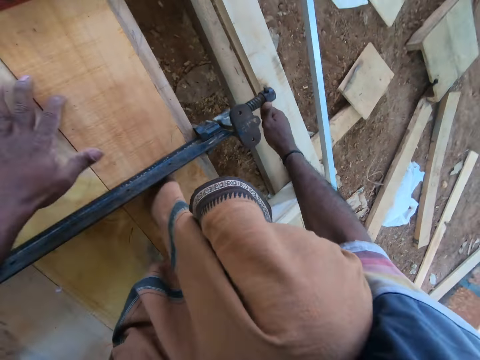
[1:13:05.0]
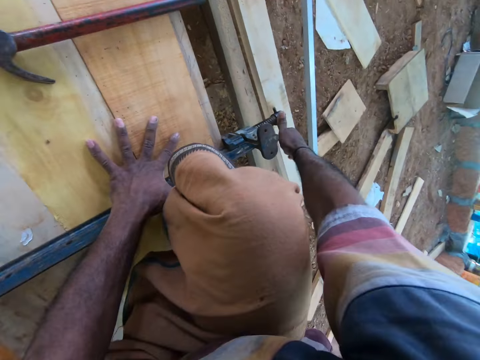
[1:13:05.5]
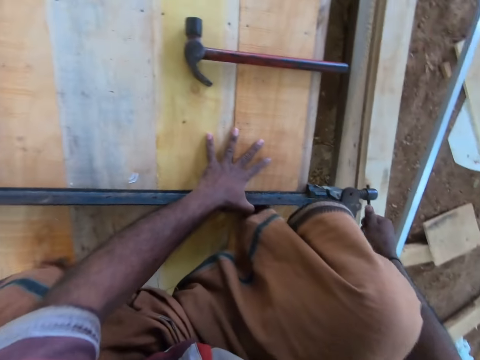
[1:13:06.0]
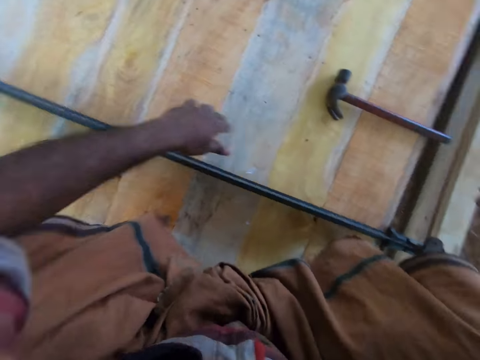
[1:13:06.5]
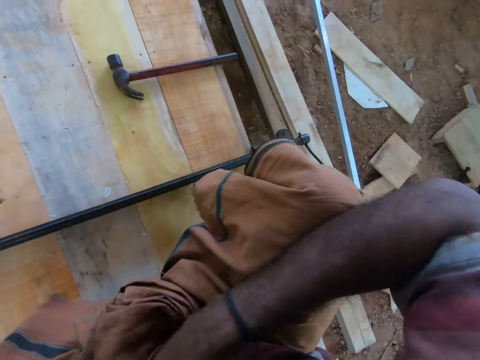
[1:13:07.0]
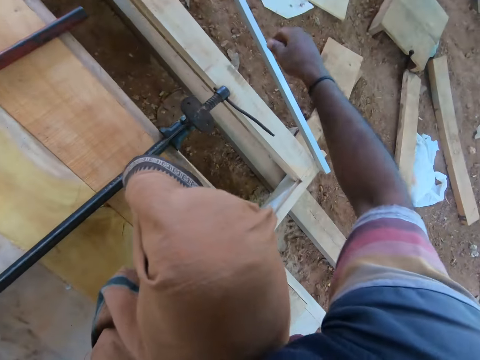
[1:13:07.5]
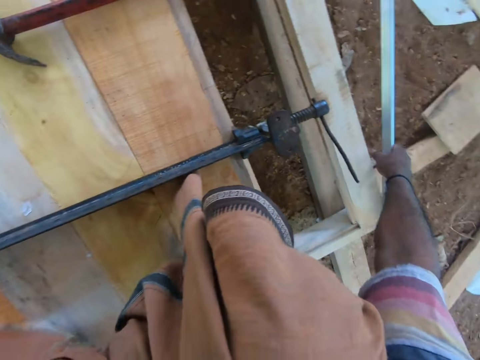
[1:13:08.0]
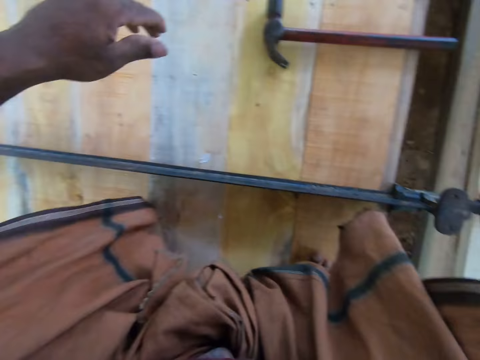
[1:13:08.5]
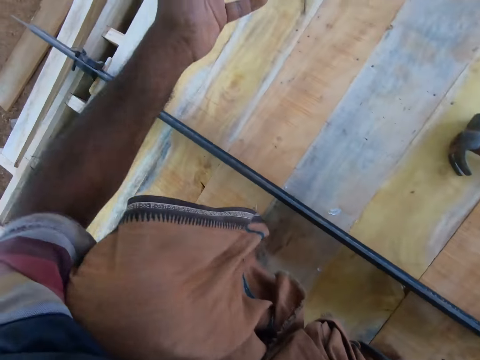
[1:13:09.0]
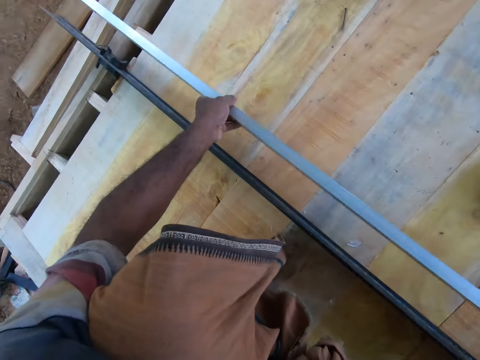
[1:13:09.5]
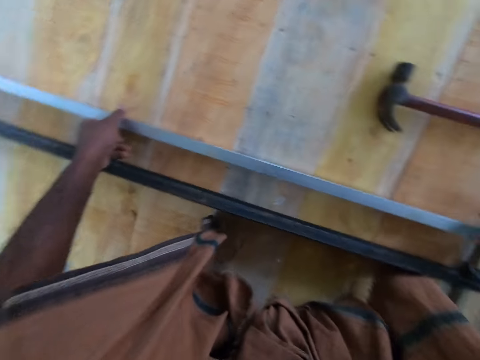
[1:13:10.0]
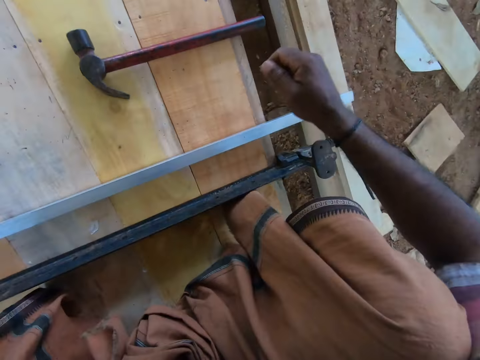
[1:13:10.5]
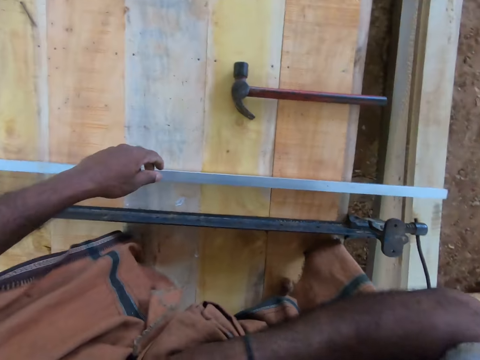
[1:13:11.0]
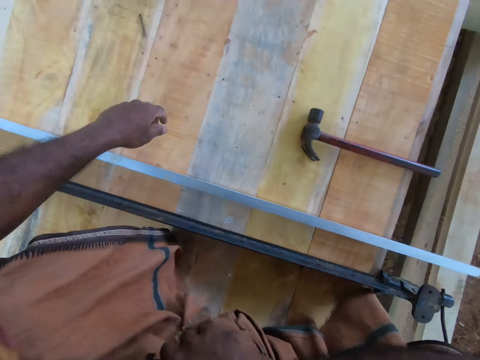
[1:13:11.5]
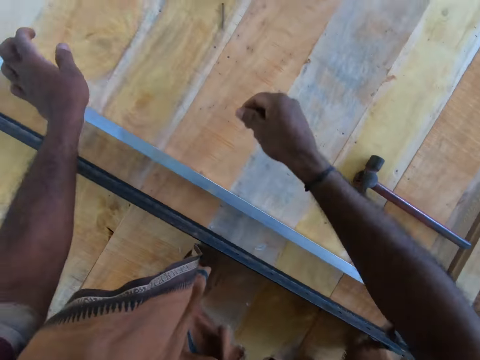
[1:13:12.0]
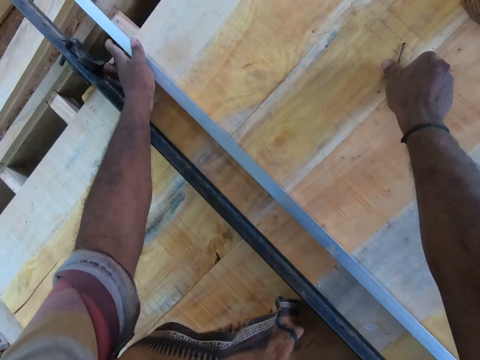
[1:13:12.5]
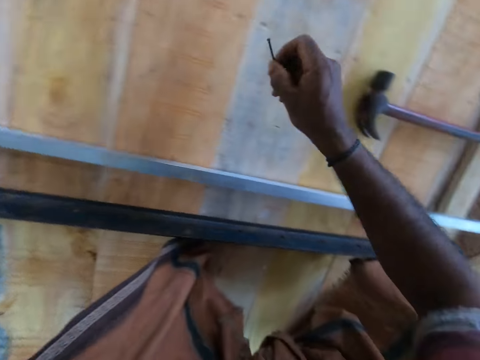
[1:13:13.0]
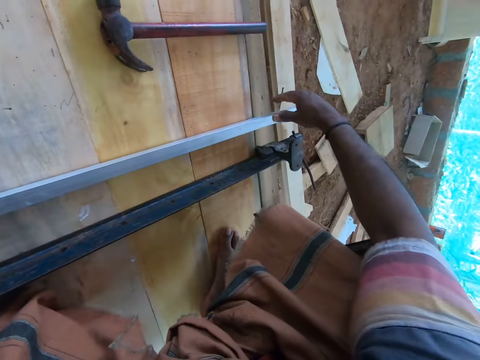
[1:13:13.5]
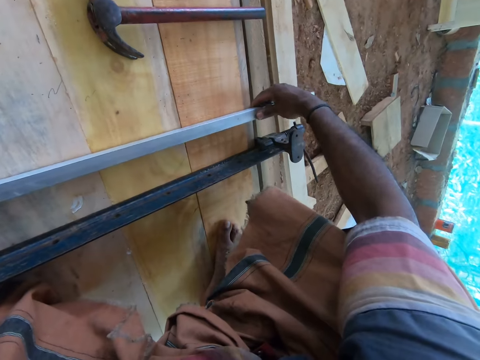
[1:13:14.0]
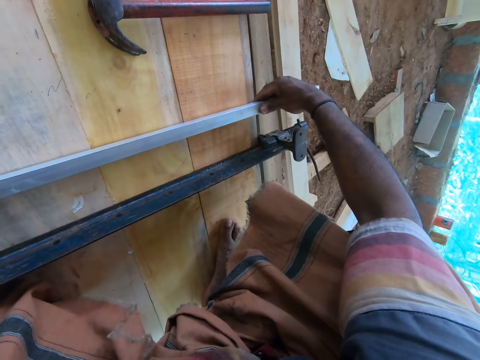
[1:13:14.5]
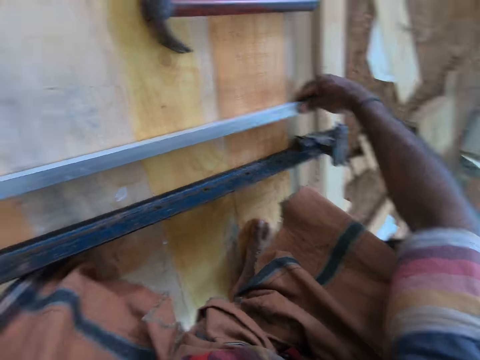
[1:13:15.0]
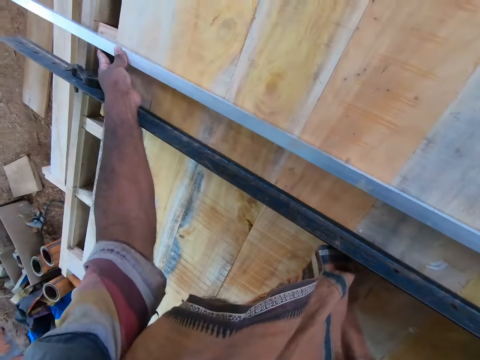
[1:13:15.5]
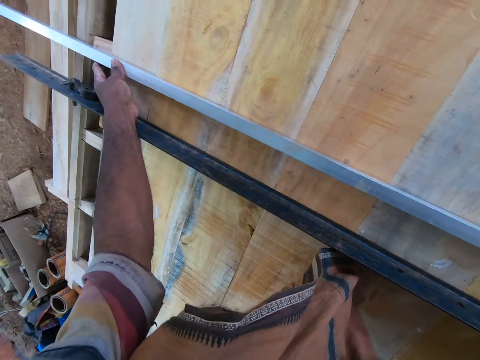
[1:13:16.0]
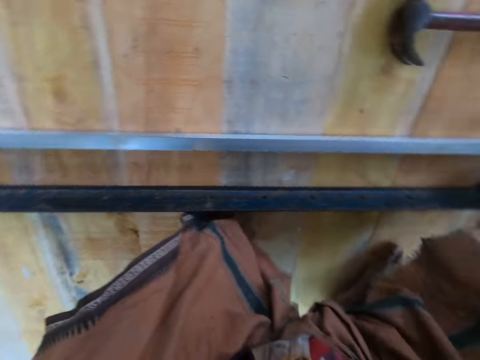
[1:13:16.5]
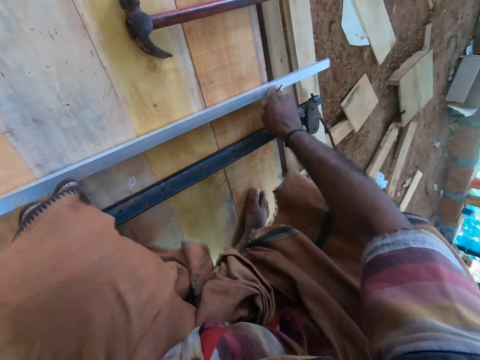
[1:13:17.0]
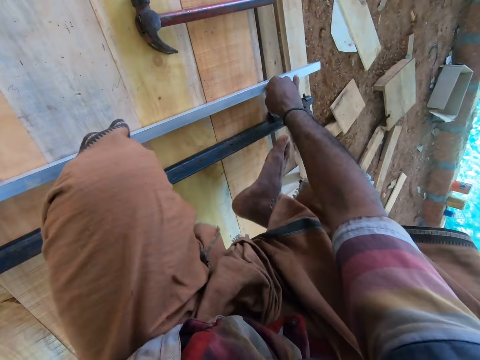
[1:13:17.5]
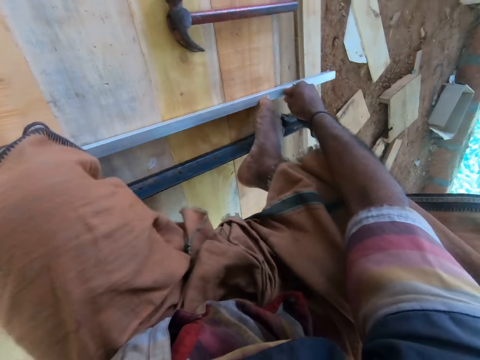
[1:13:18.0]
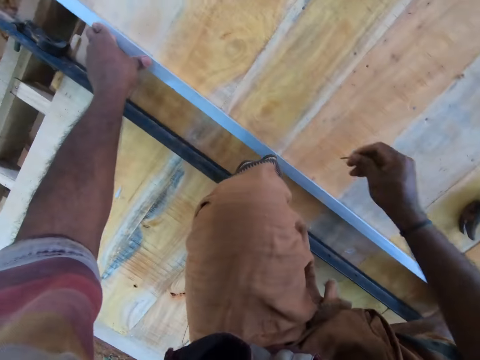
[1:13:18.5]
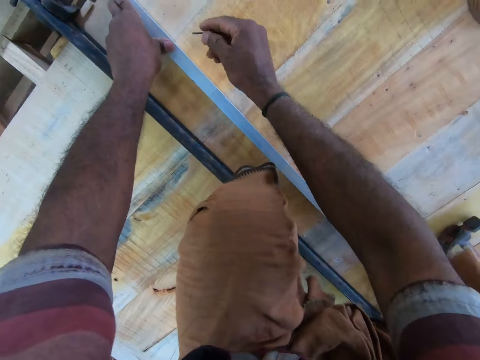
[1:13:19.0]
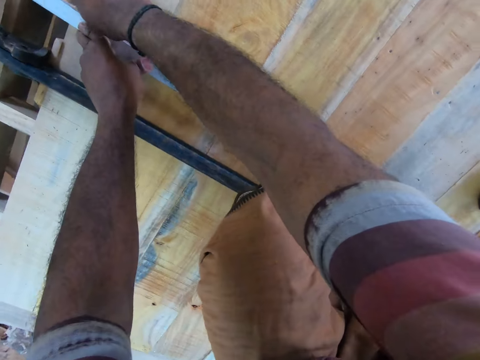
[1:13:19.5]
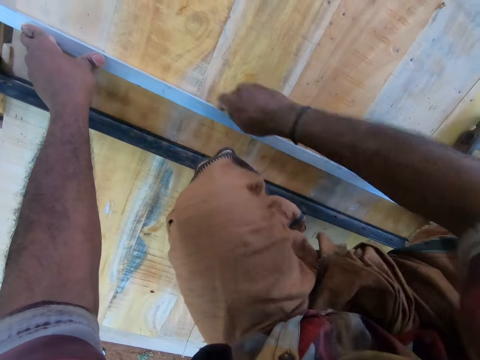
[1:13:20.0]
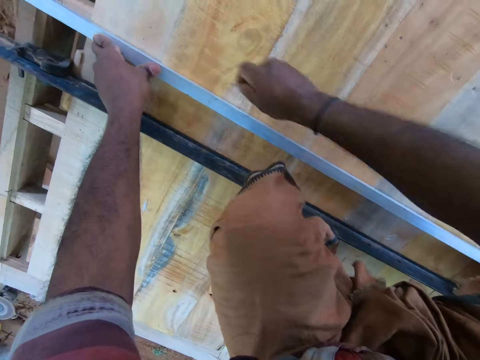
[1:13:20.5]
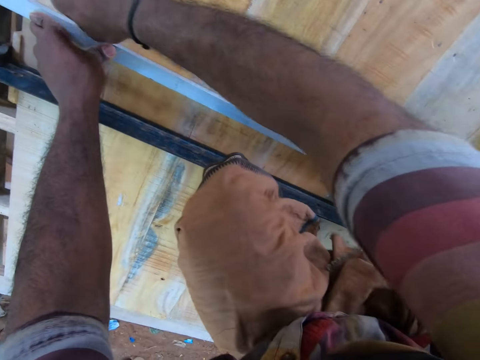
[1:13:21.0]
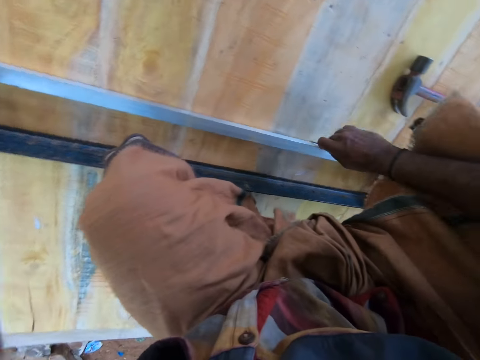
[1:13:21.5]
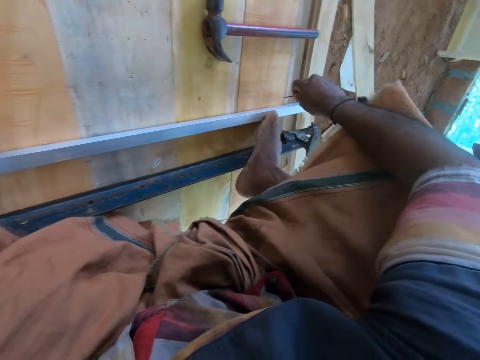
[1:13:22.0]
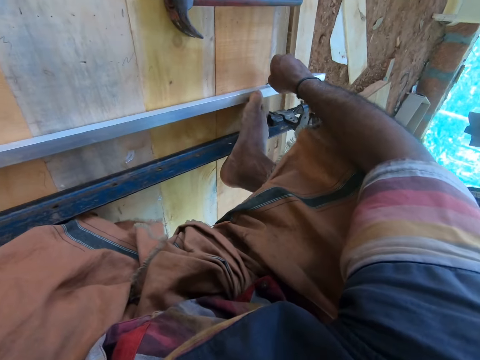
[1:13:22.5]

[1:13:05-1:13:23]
The camera wearer removes his left hand from the clamp. He tightens the clamp with the handle of the clamp in his right hand. He raises his right hand towards his face. He picks up an iron rod from the ground with his right hand. He holds the iron rod in his hands. He places the iron rod on the plywood with his hands. He raises his right hand towards his face. He picks up a nail from the plywood with his right hand. He adjusts the iron rod with his hands. He places his right foot on the iron rod. He measures the plywood with the nail in his right hand and the iron rod. He draws a line on the wood with the nail.

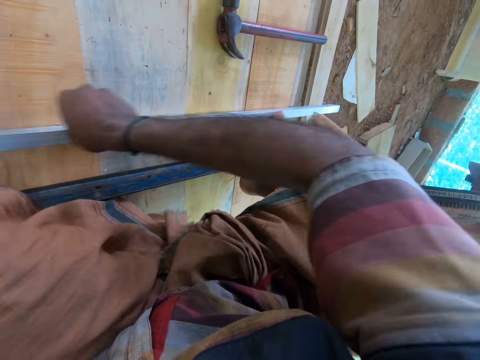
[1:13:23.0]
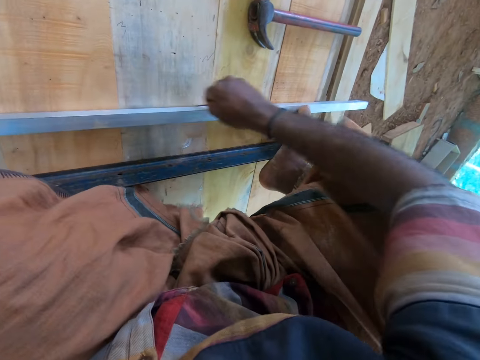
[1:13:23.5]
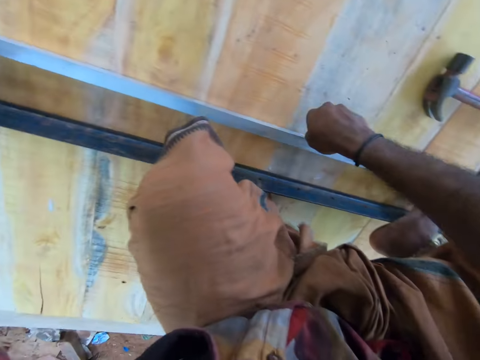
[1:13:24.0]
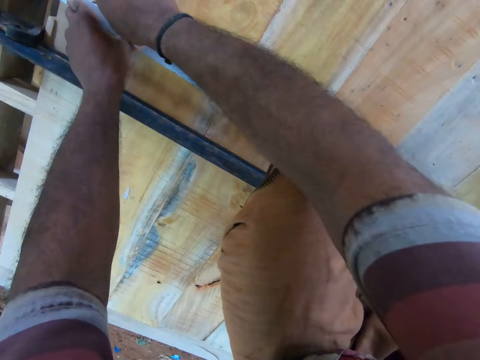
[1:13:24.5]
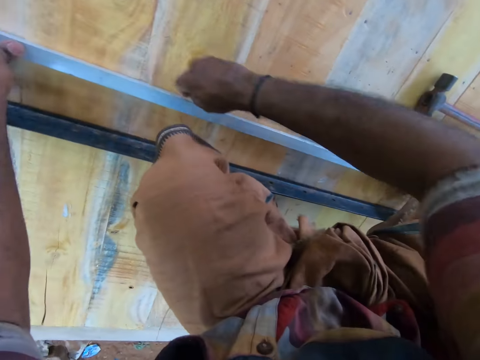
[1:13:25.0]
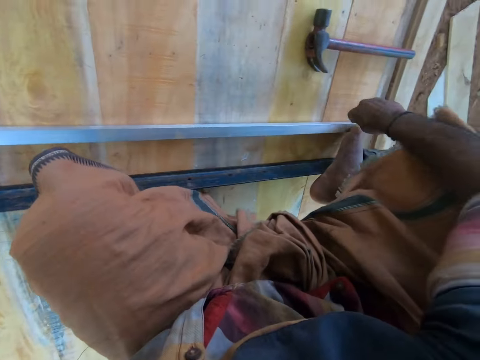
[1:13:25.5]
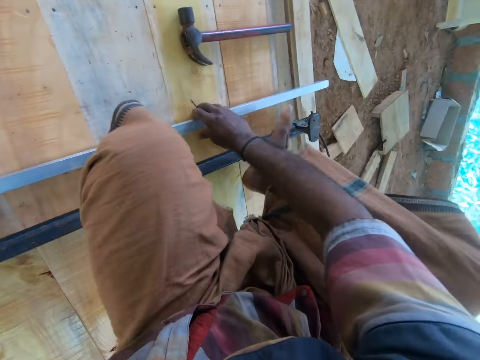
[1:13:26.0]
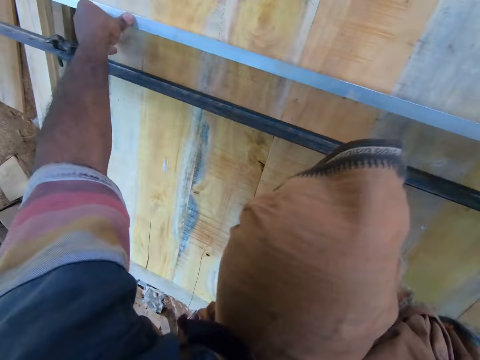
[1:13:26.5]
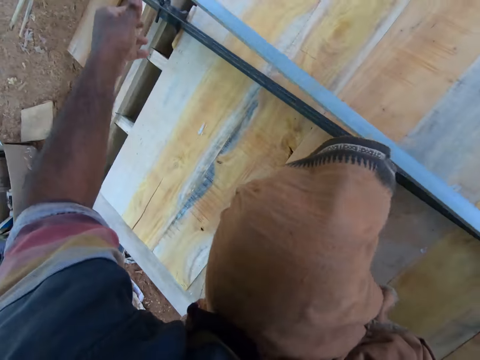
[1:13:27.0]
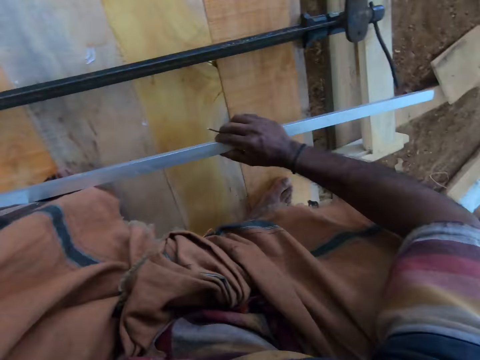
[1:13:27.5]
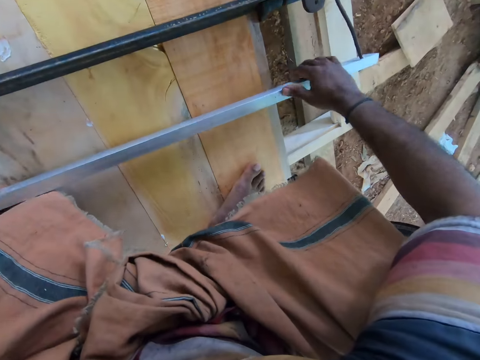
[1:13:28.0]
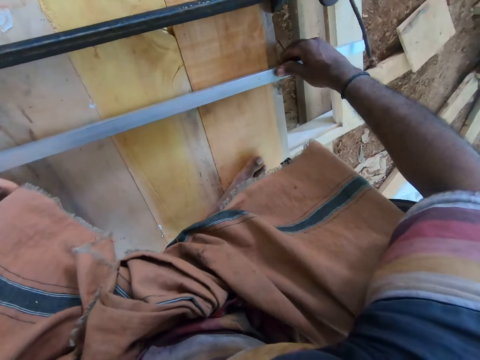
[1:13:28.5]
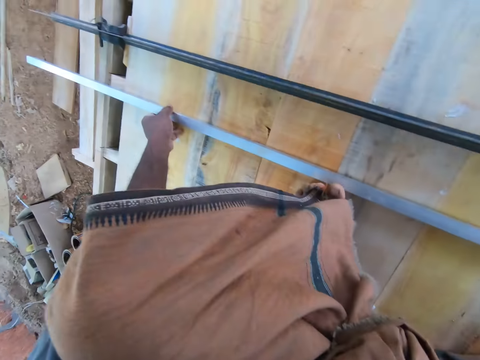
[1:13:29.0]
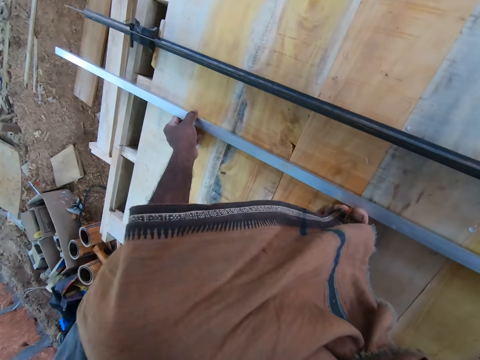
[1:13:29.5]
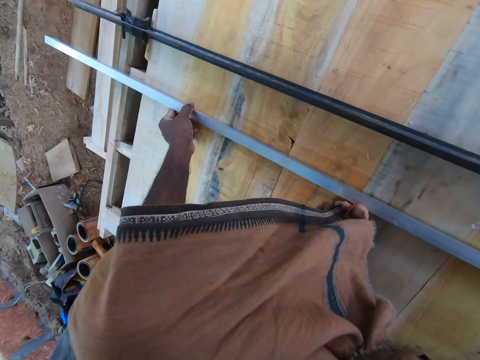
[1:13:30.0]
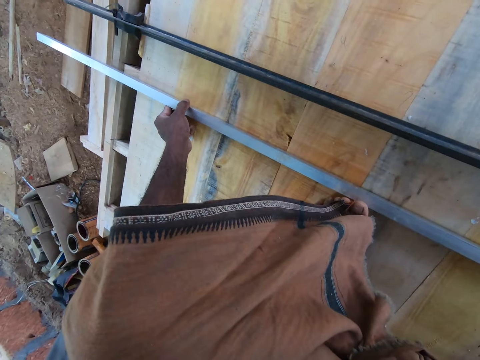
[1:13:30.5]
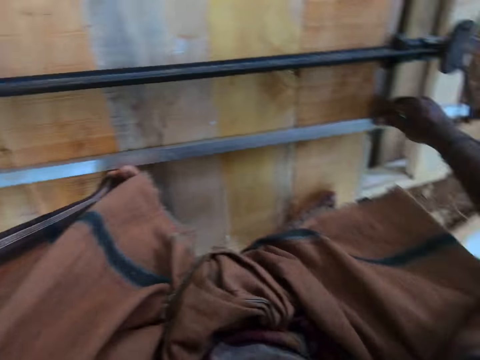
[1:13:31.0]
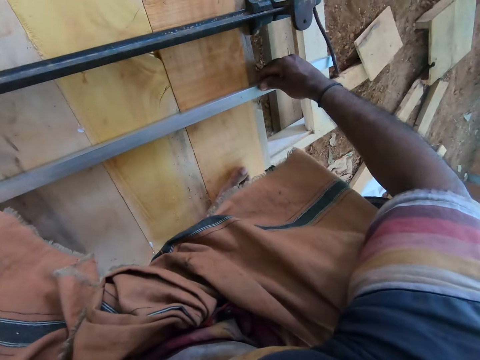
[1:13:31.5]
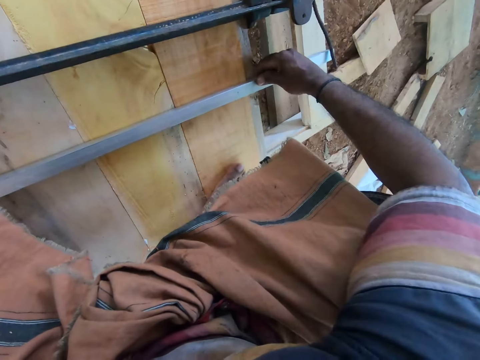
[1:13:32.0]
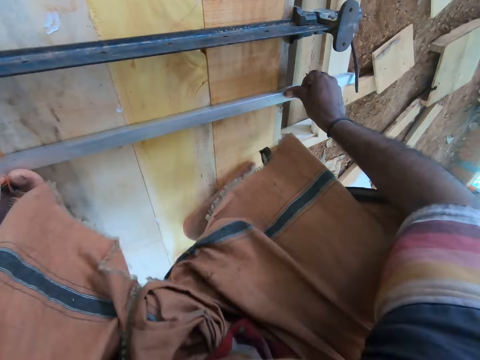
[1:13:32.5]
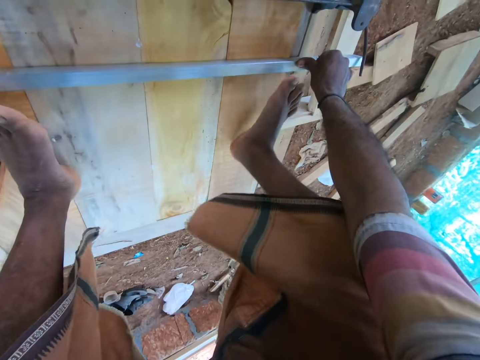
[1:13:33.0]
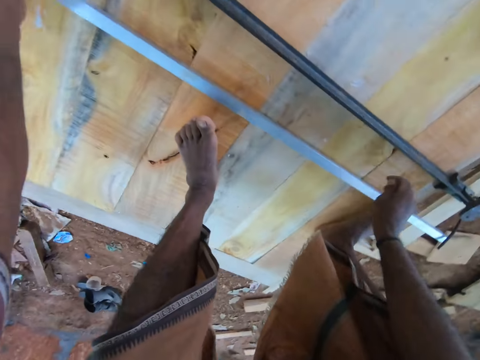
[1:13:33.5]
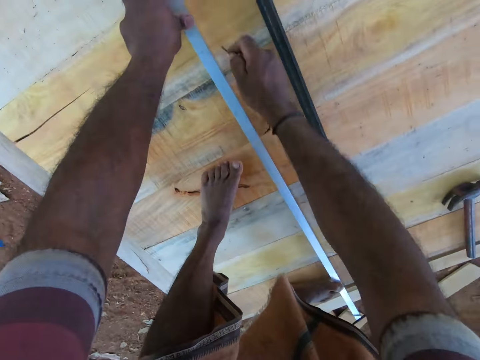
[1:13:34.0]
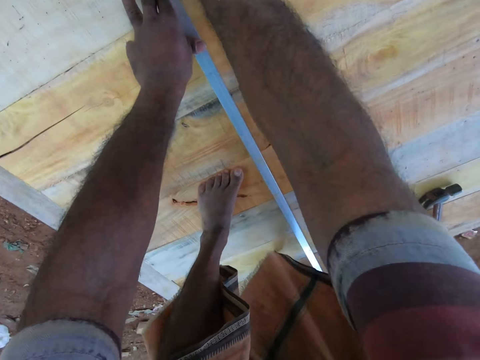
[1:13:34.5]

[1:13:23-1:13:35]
The camera wearer lifts the iron rod or ruler from the plywood with his hands. He places the iron rod on the plywood with his hands. He looks at the ruler. He places his right foot on the iron rod. He measures the plywood with the nail in his right hand and the iron rod.
